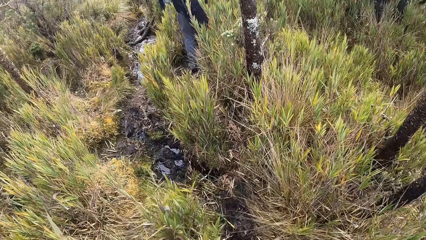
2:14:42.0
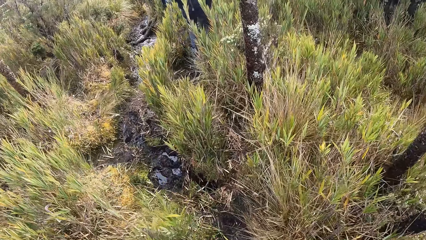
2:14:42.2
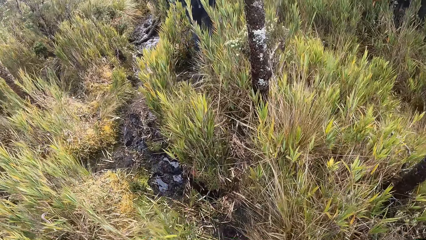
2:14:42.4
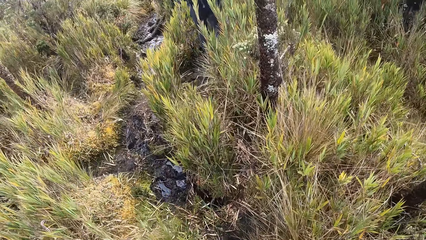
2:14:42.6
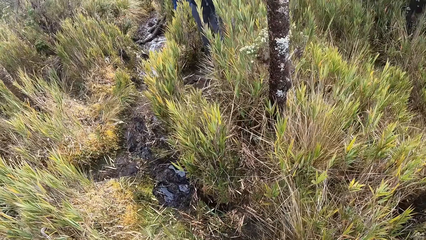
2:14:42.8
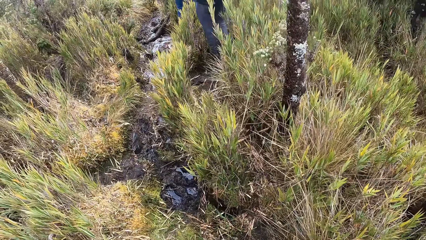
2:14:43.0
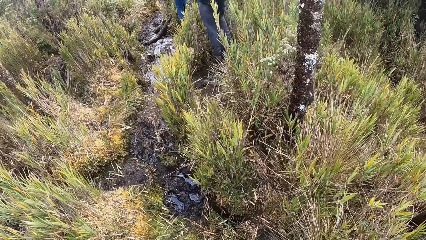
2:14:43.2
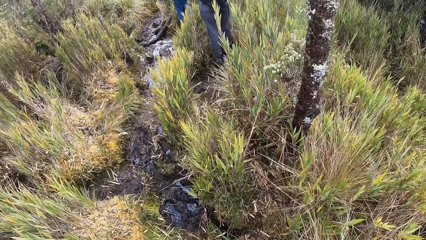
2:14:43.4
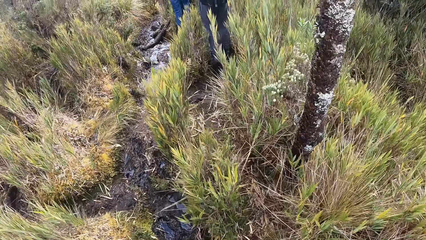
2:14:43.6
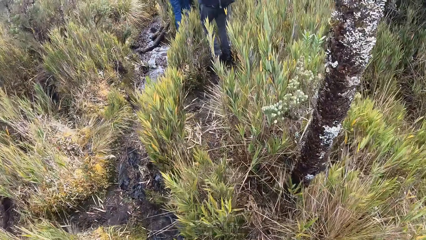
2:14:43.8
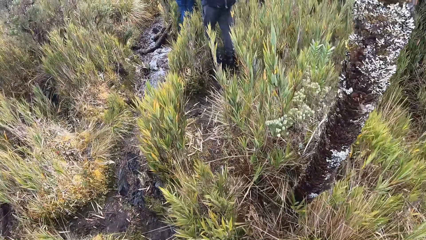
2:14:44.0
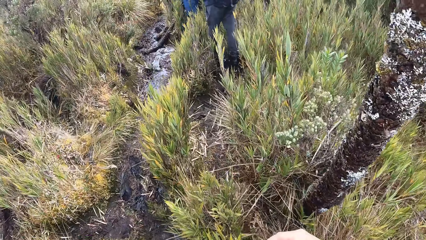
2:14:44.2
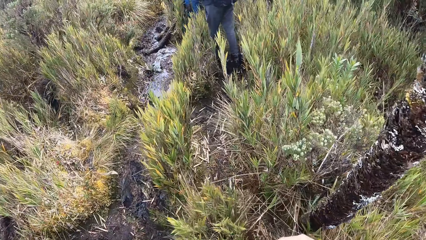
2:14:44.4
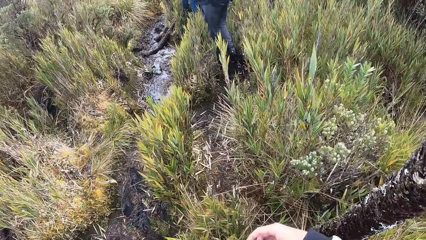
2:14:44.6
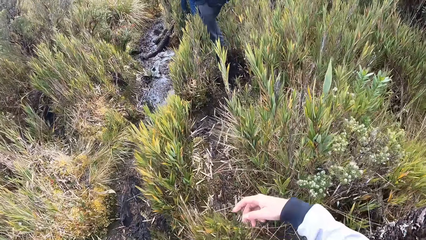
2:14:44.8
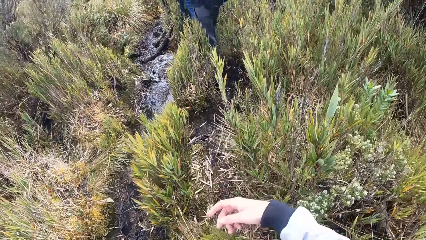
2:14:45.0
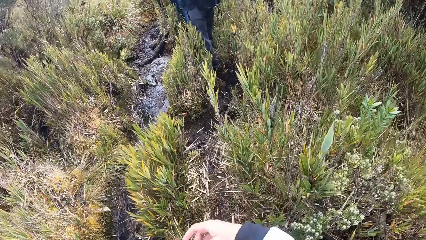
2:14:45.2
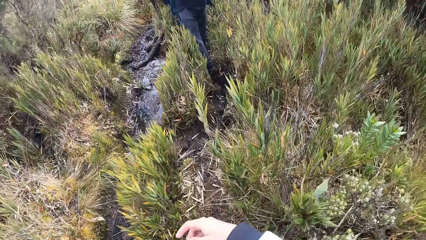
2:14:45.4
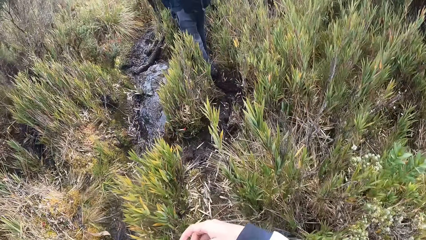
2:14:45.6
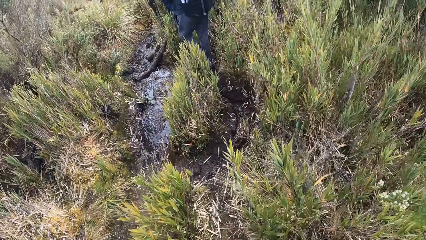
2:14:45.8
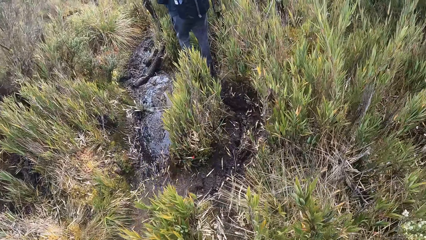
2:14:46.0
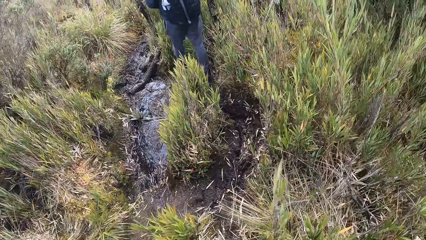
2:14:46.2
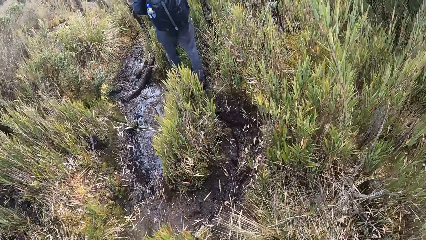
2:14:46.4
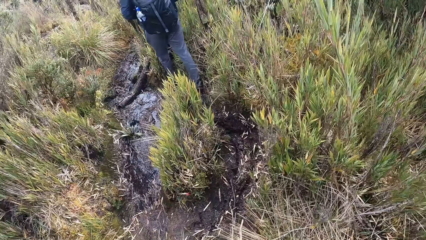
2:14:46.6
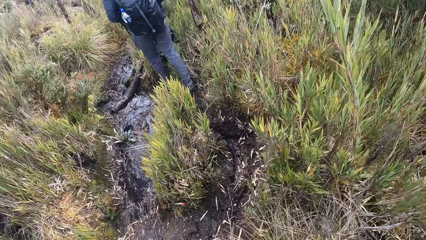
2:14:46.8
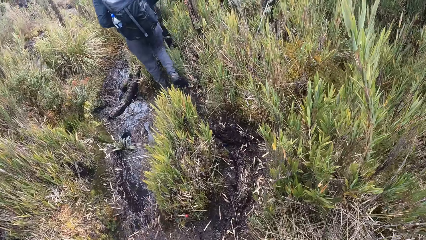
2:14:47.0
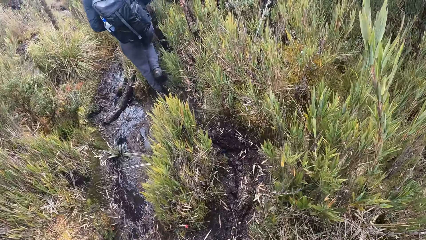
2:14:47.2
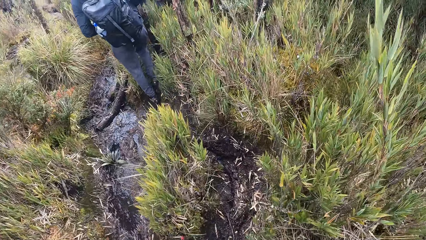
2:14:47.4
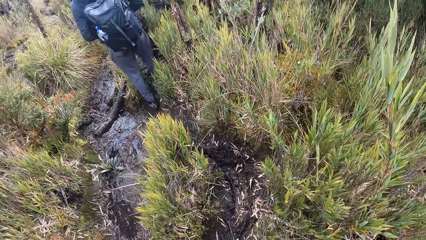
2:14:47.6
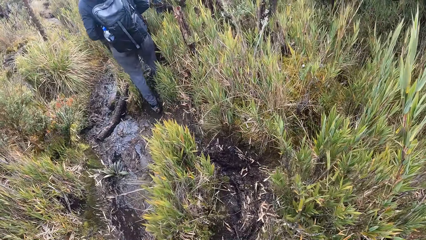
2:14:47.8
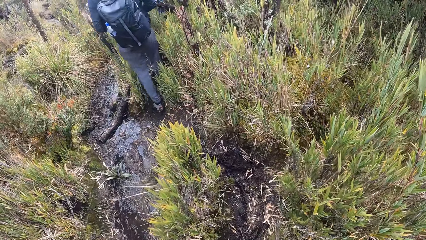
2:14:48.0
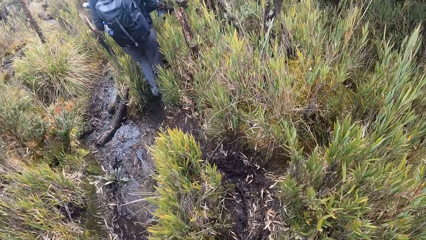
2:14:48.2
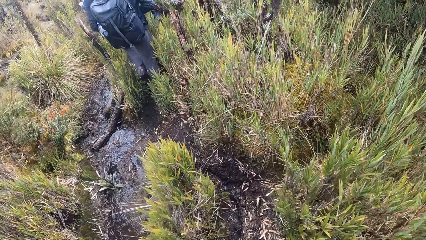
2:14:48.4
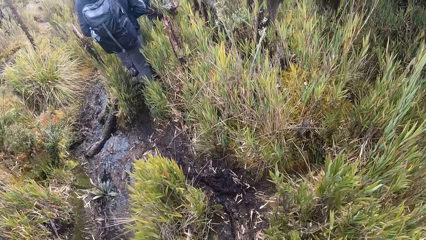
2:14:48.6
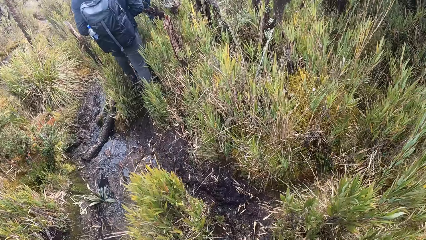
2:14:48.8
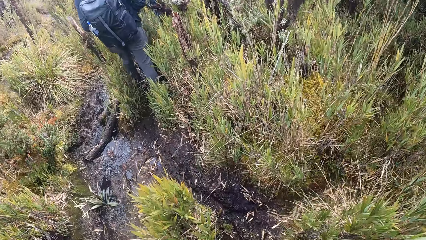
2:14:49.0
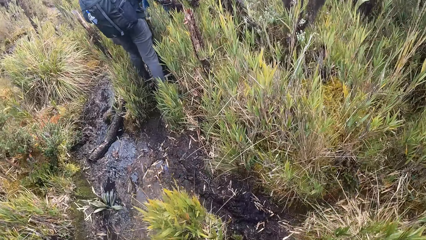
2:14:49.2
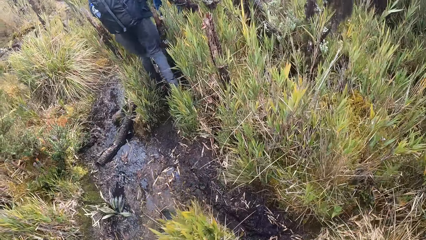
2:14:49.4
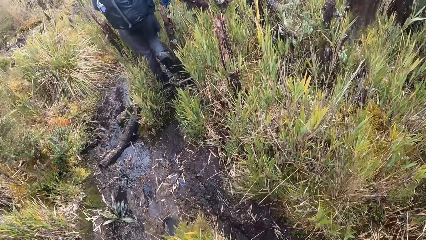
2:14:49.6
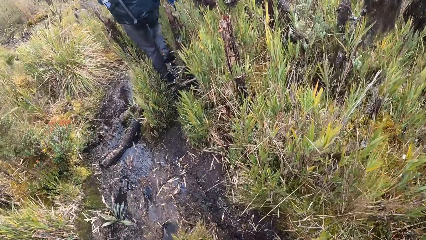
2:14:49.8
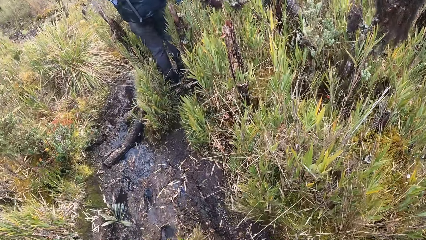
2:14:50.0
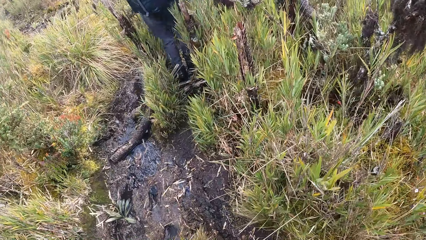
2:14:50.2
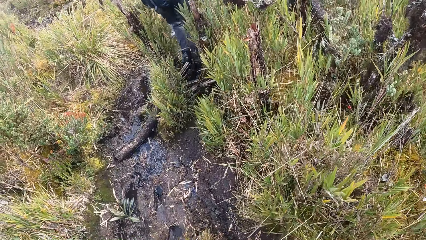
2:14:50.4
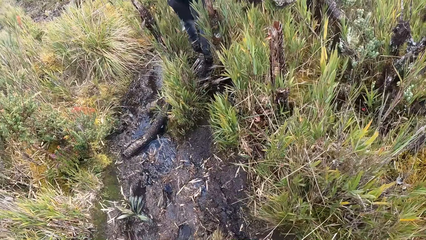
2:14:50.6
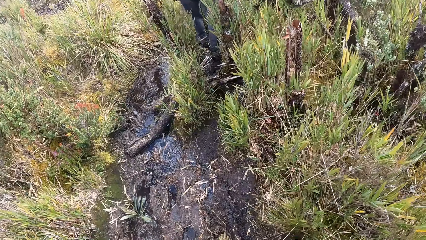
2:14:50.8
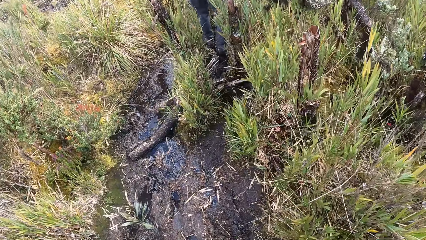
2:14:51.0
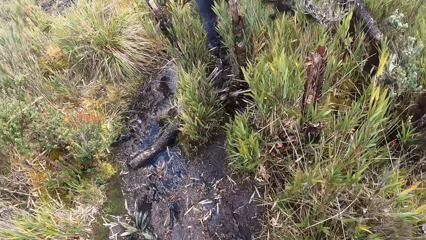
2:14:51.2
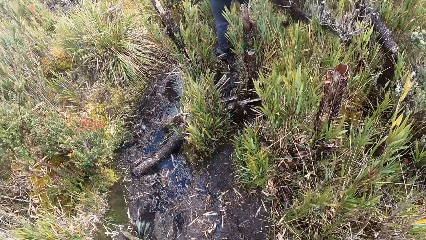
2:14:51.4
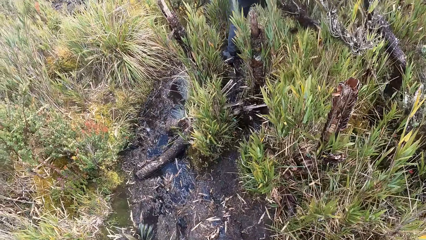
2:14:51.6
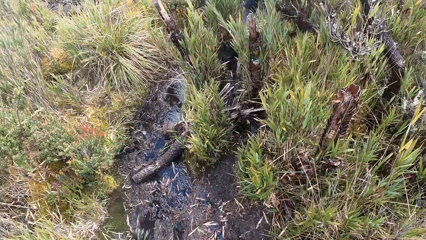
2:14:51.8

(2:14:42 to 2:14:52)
The camera wearer moves their hand. They walk through the vegetation.

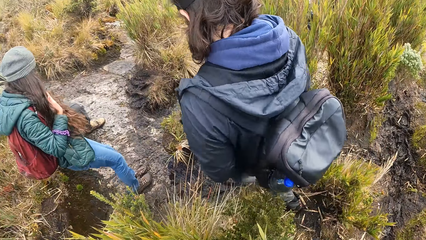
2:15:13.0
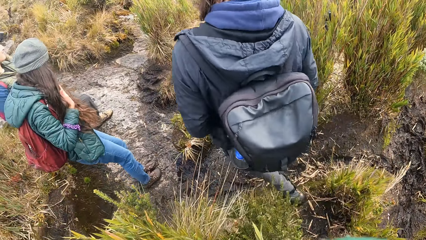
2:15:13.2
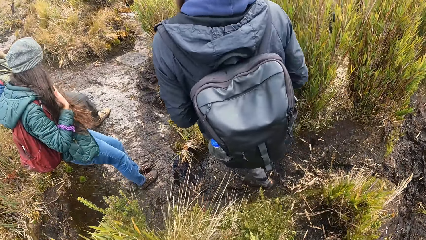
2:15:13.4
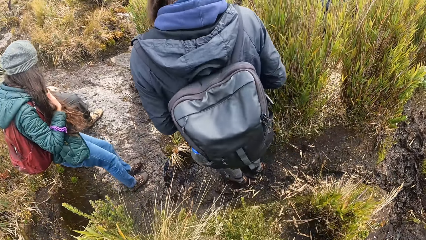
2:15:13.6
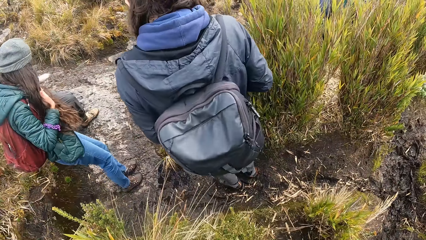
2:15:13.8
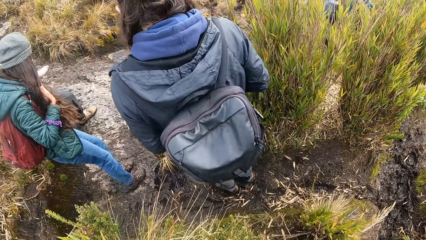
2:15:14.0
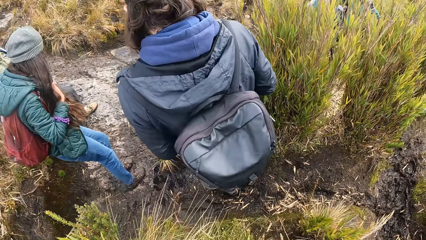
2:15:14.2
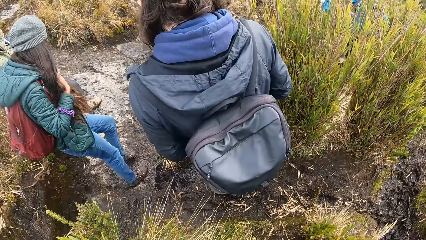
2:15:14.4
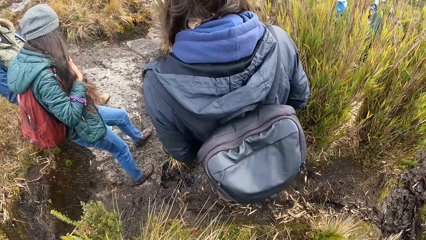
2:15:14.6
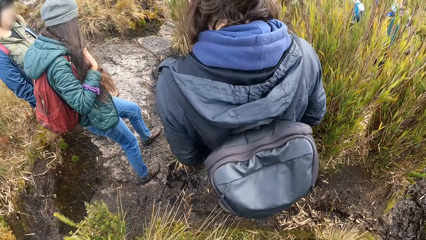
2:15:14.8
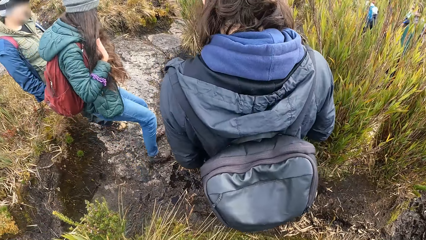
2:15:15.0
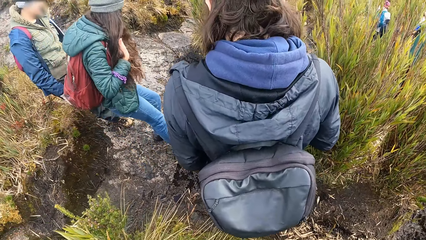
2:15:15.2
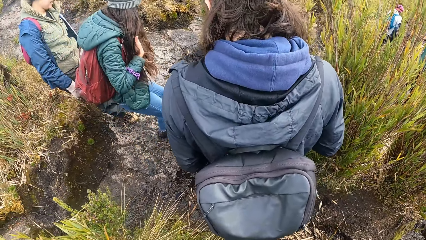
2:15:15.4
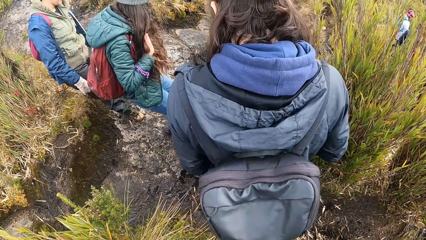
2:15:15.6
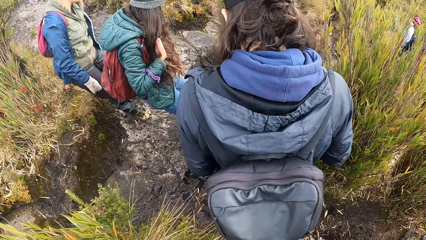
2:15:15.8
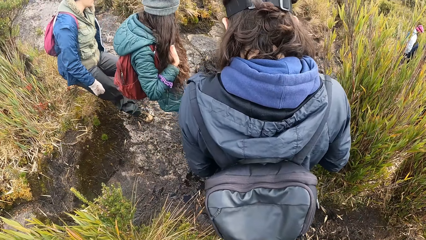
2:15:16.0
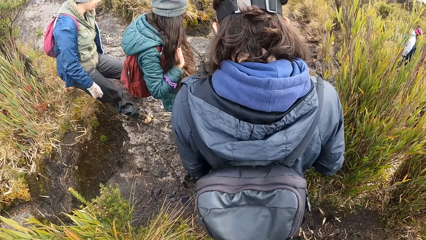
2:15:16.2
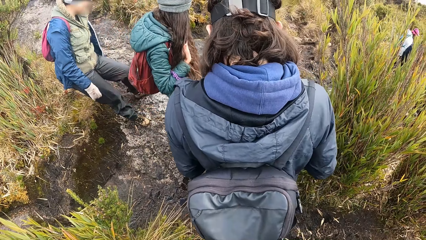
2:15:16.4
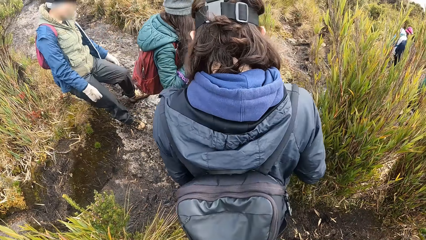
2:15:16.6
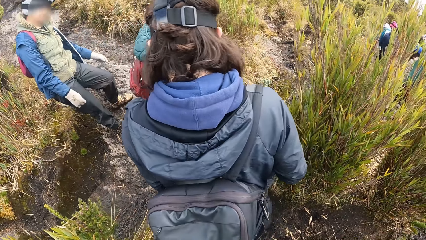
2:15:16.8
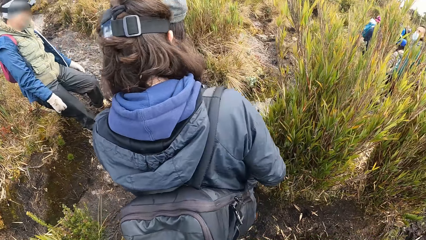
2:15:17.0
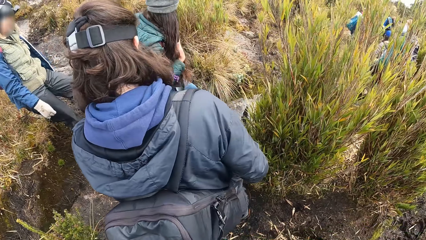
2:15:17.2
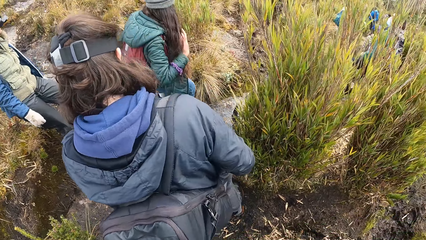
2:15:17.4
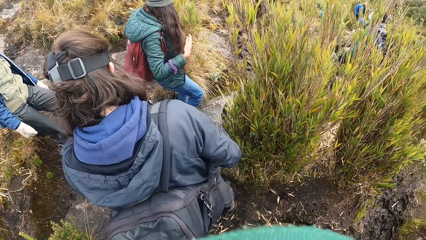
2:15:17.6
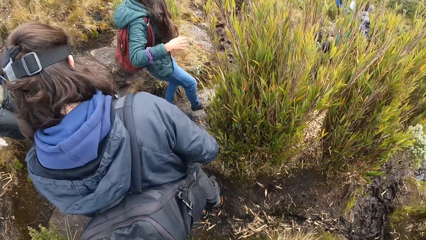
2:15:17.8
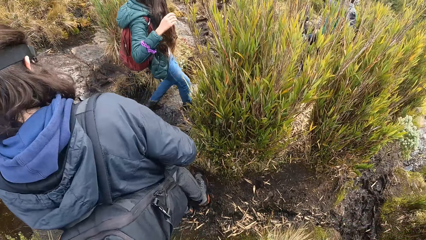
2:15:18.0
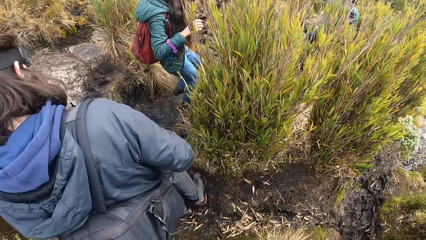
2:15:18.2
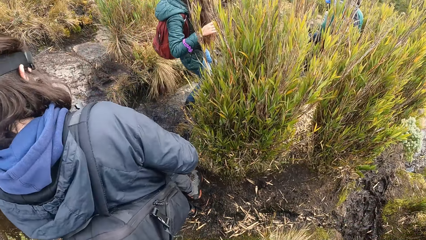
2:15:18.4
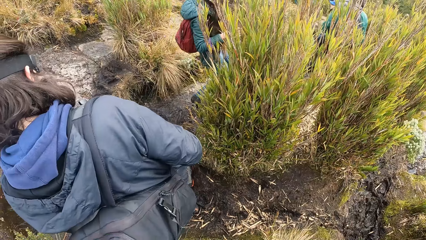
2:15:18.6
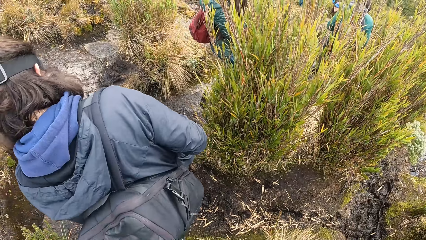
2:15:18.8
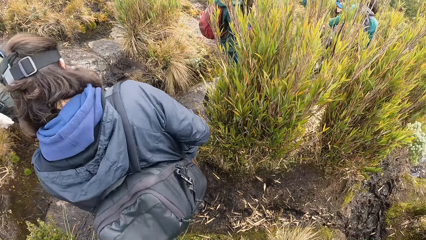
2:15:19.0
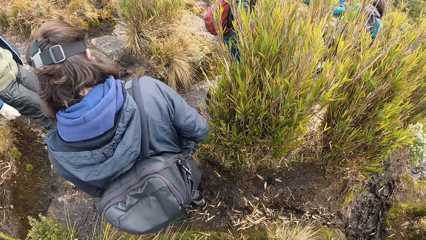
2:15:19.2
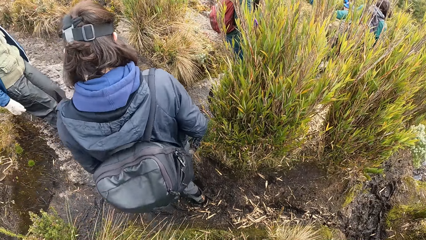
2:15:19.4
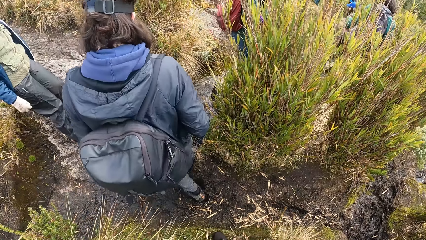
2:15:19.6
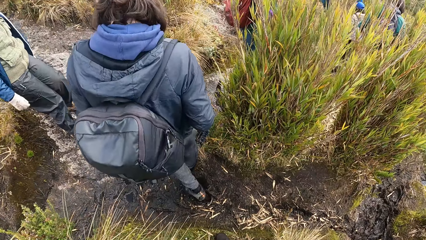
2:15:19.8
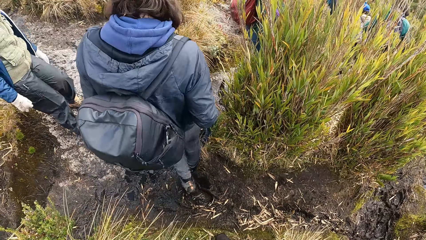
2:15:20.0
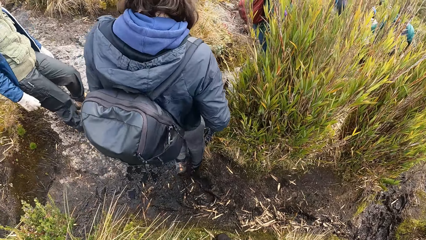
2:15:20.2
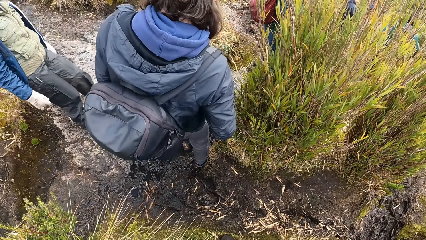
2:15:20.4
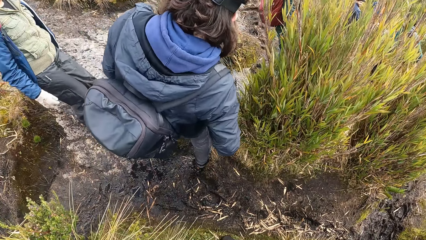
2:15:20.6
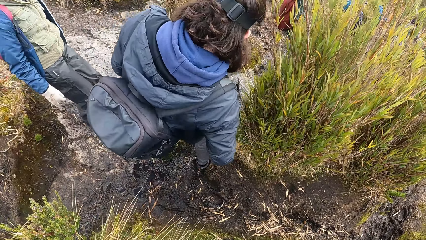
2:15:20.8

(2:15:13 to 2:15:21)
The camera wearer looks around the vegetation. They stand.
